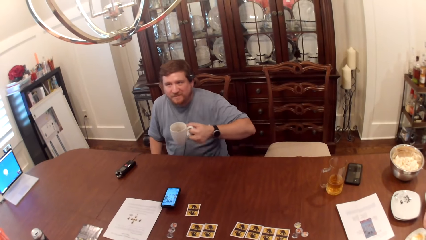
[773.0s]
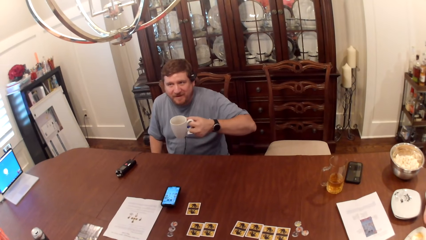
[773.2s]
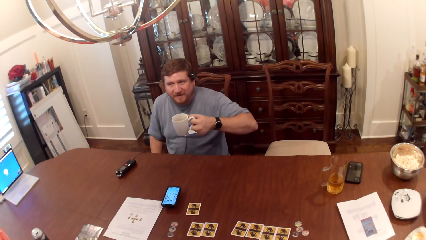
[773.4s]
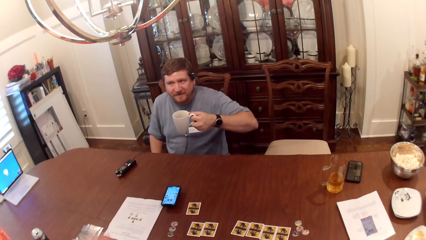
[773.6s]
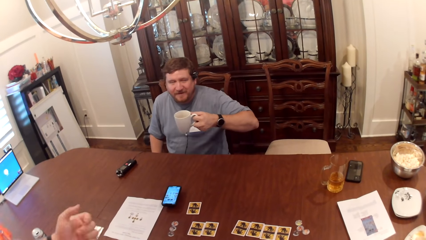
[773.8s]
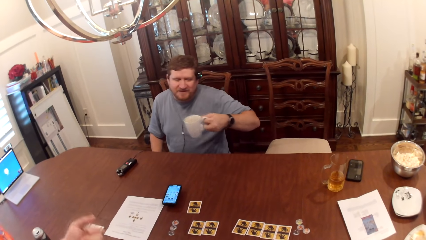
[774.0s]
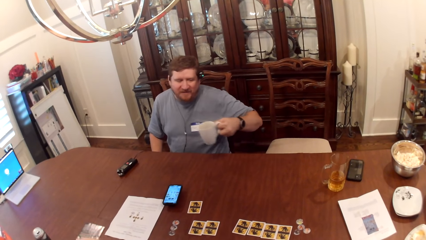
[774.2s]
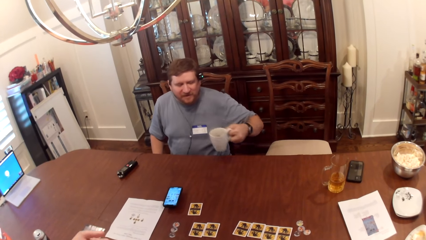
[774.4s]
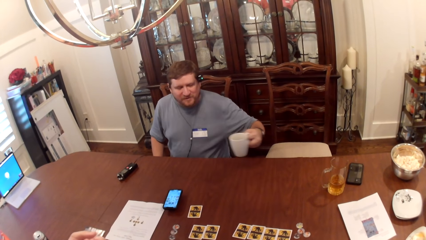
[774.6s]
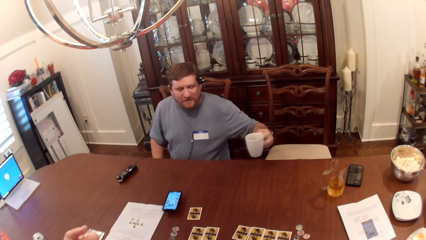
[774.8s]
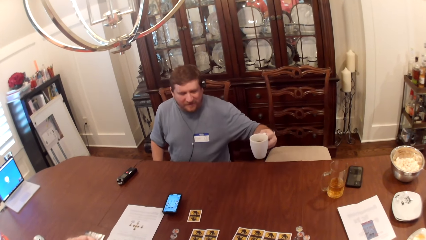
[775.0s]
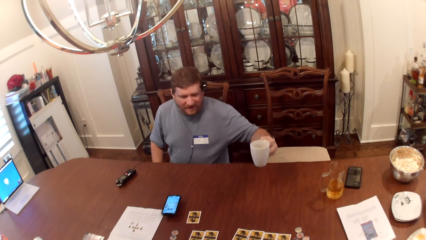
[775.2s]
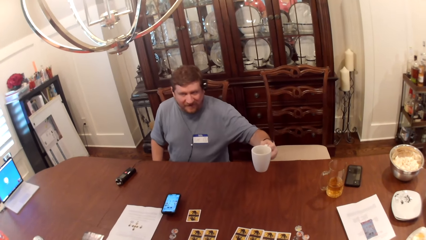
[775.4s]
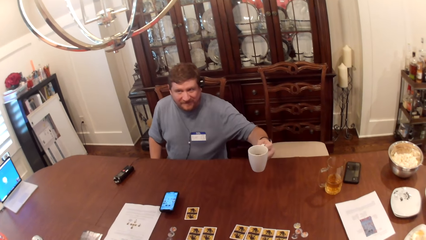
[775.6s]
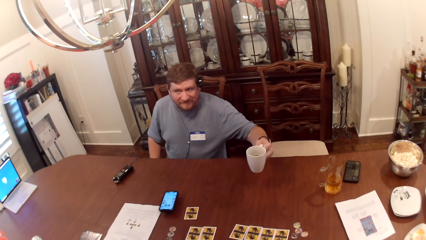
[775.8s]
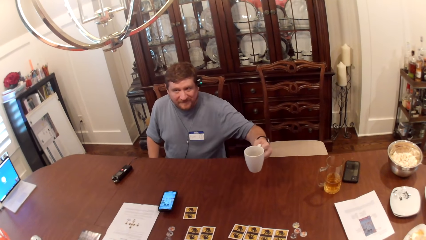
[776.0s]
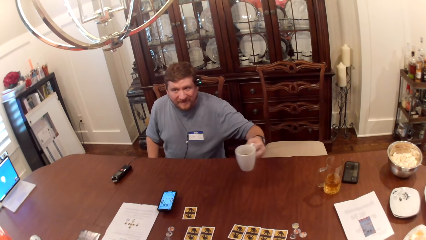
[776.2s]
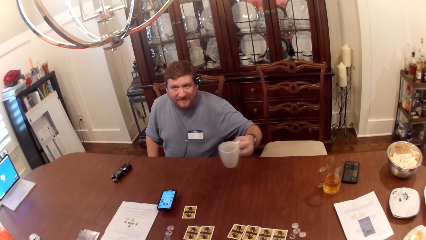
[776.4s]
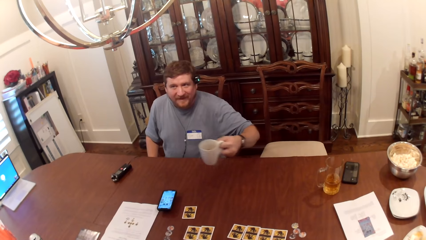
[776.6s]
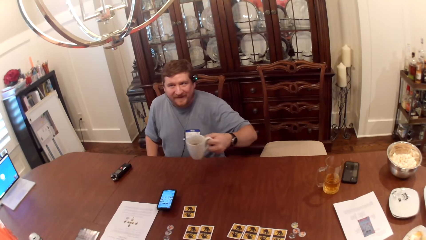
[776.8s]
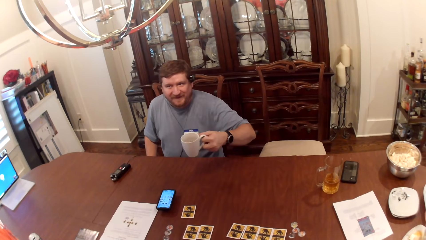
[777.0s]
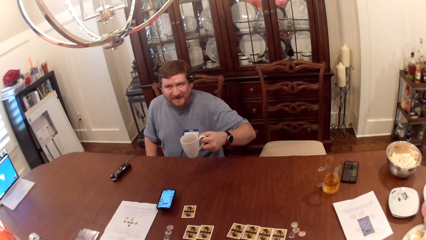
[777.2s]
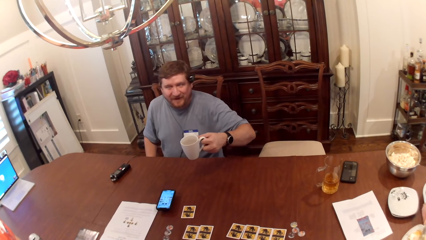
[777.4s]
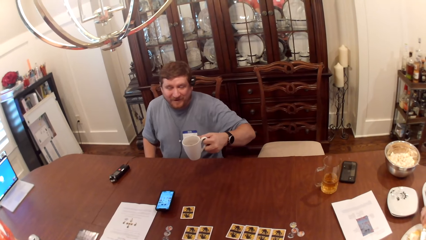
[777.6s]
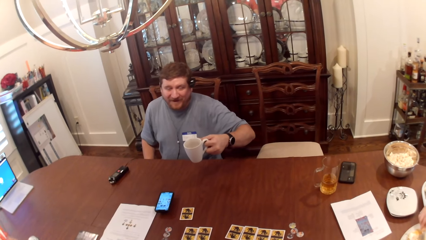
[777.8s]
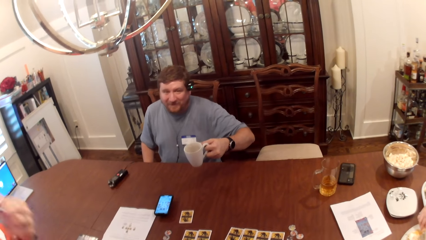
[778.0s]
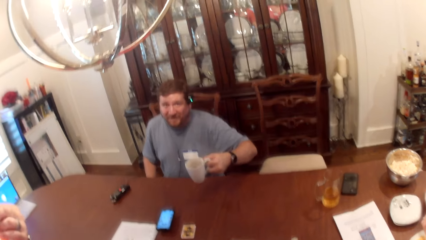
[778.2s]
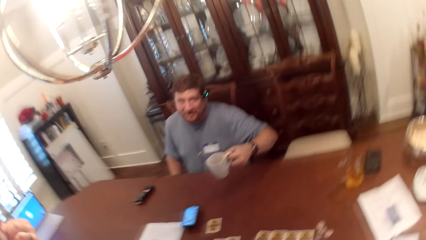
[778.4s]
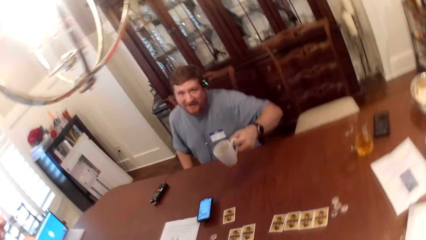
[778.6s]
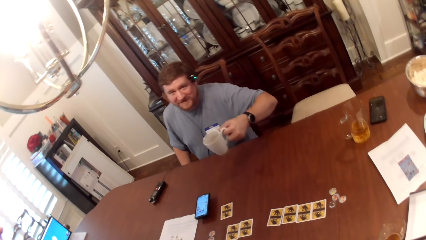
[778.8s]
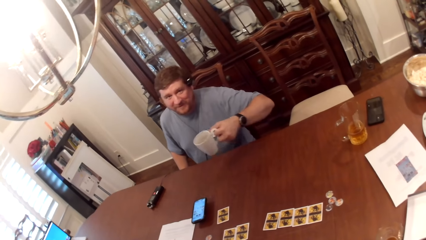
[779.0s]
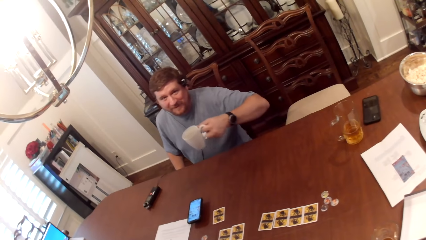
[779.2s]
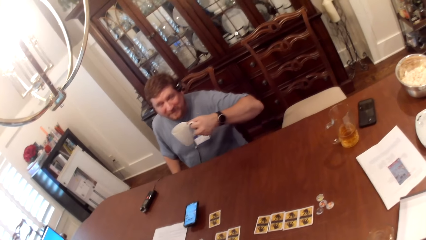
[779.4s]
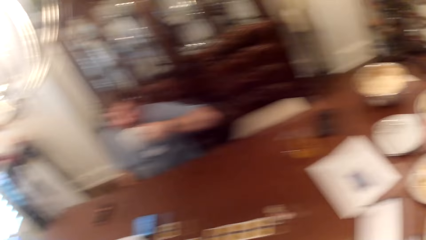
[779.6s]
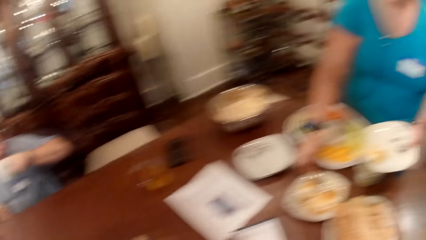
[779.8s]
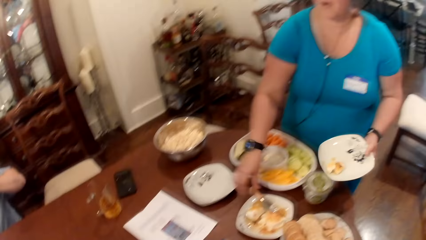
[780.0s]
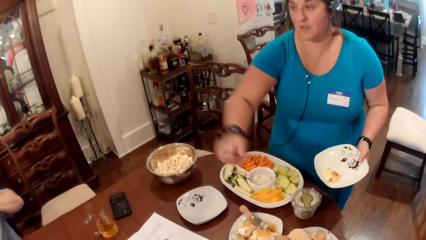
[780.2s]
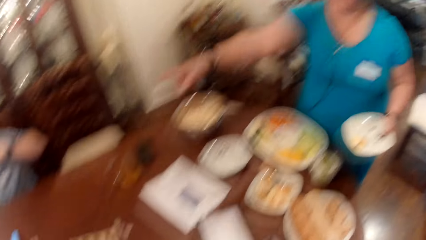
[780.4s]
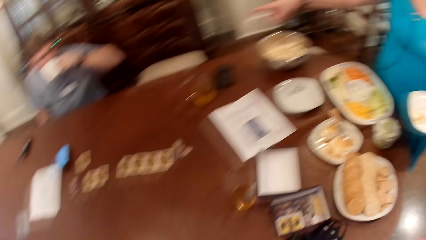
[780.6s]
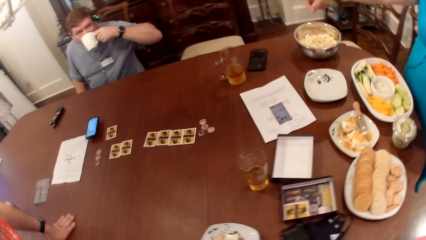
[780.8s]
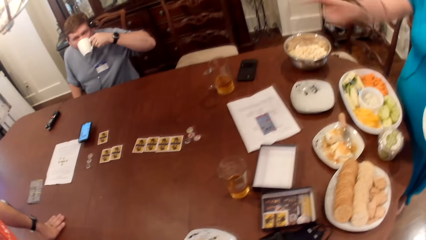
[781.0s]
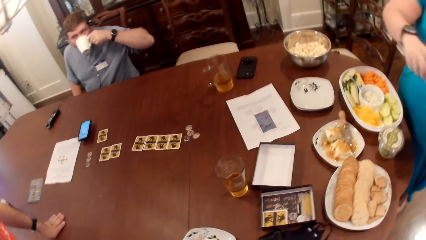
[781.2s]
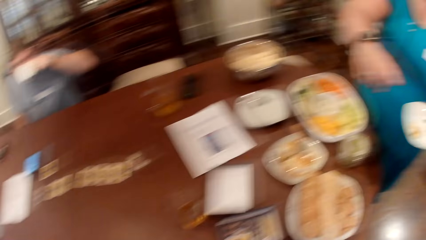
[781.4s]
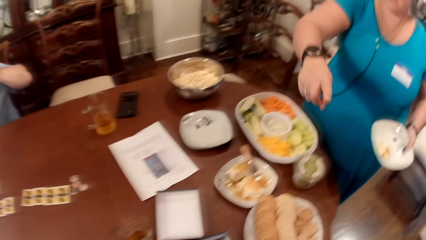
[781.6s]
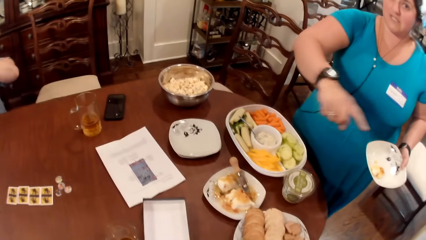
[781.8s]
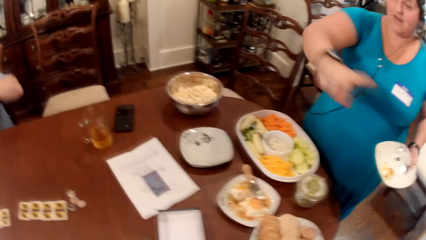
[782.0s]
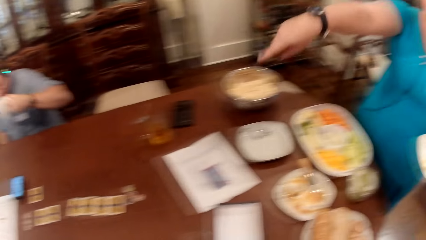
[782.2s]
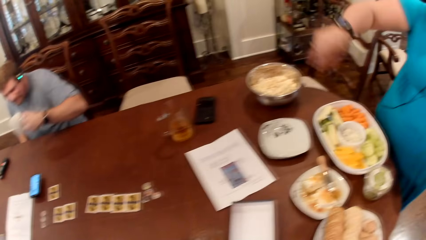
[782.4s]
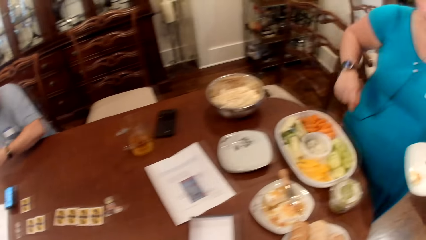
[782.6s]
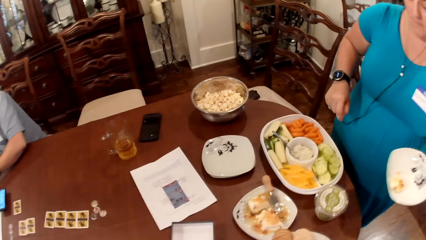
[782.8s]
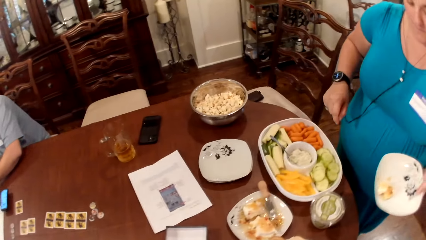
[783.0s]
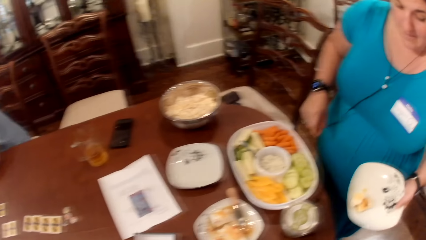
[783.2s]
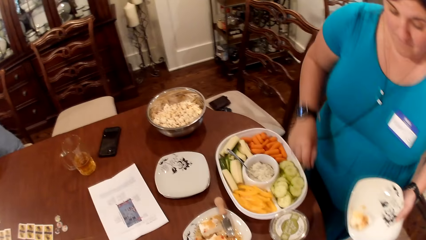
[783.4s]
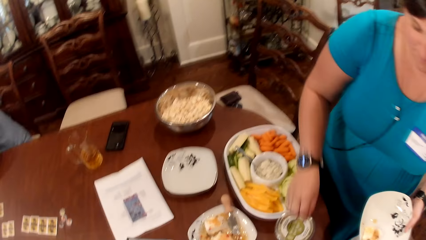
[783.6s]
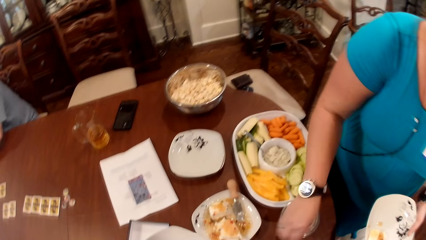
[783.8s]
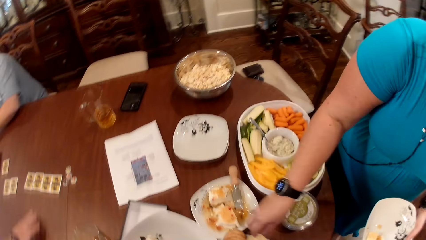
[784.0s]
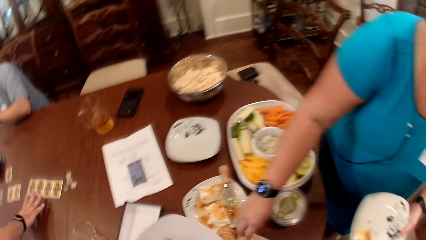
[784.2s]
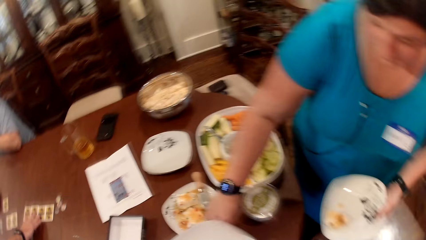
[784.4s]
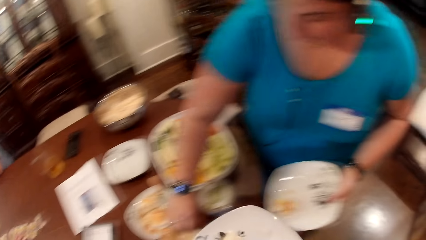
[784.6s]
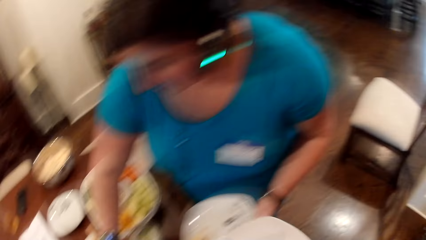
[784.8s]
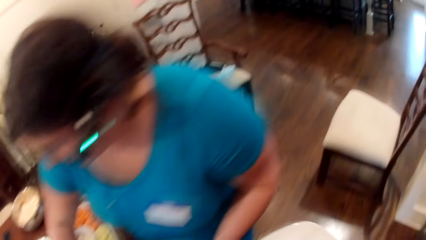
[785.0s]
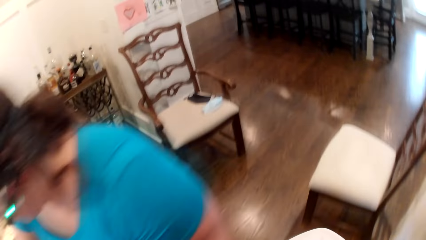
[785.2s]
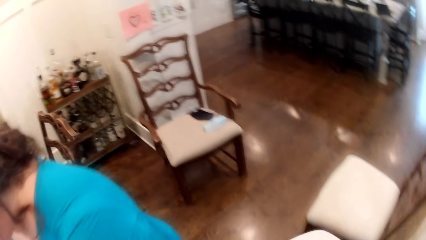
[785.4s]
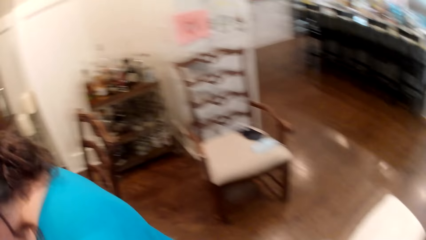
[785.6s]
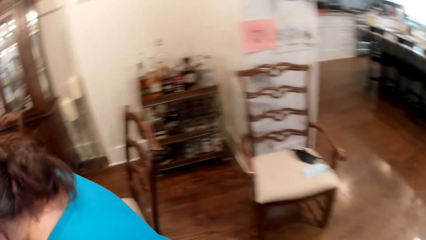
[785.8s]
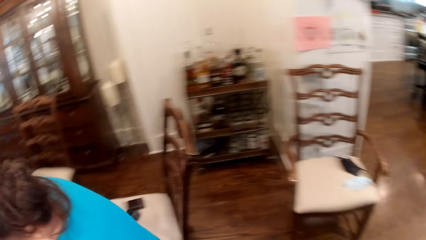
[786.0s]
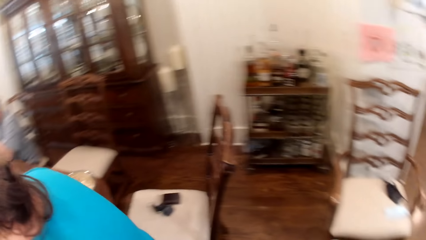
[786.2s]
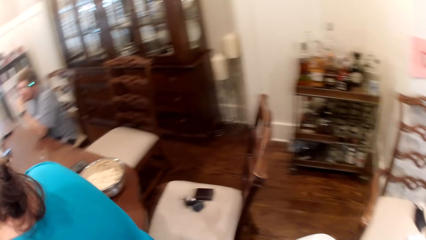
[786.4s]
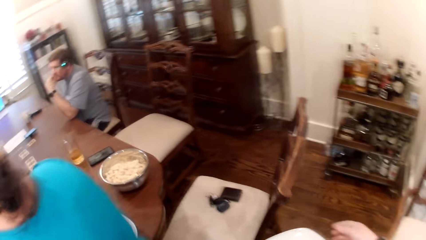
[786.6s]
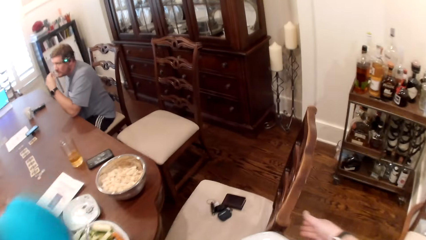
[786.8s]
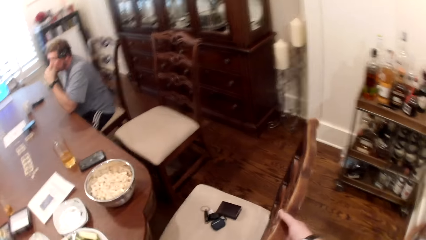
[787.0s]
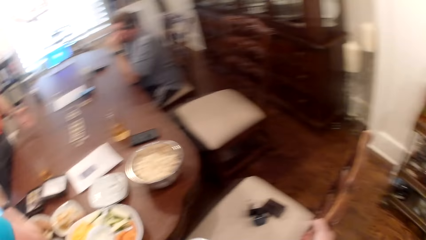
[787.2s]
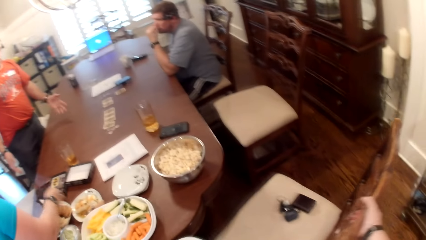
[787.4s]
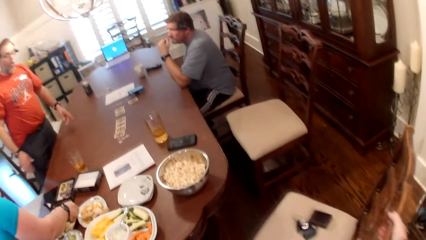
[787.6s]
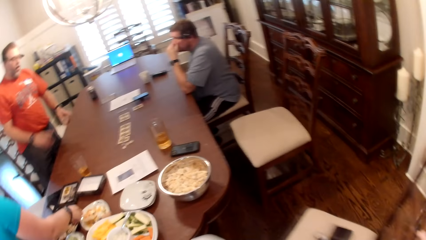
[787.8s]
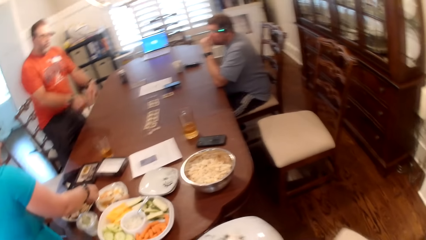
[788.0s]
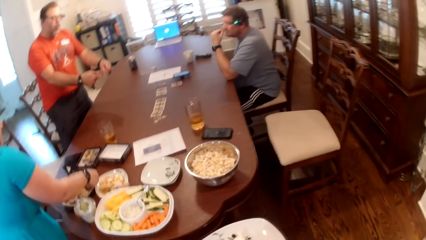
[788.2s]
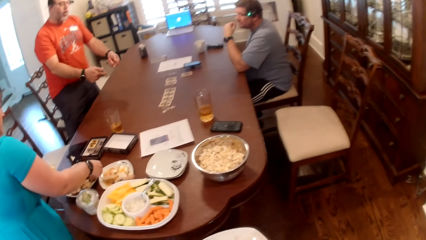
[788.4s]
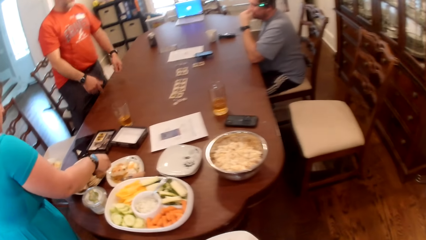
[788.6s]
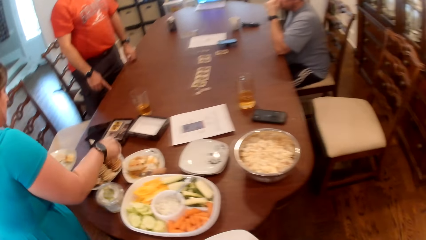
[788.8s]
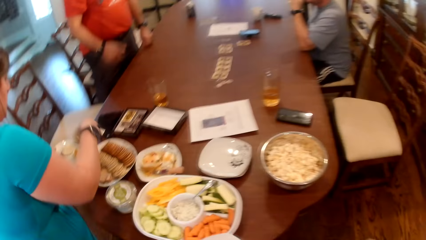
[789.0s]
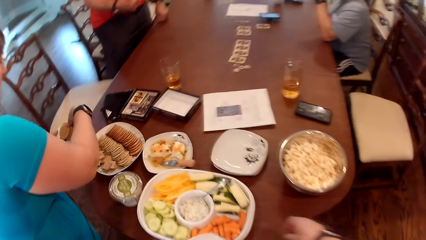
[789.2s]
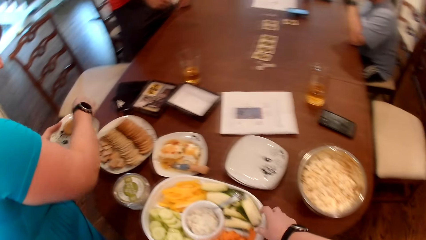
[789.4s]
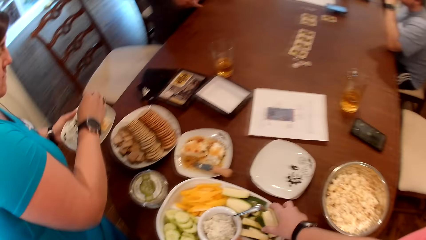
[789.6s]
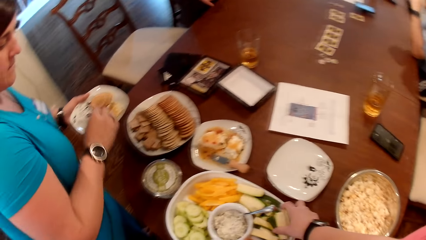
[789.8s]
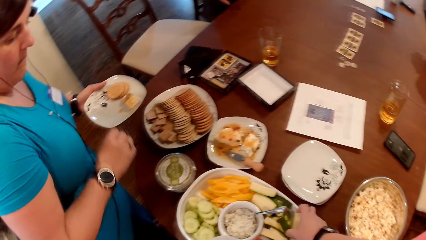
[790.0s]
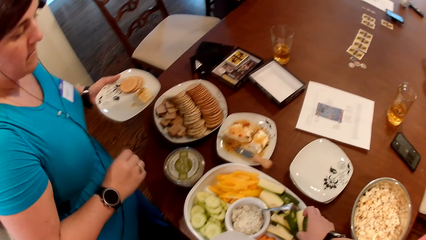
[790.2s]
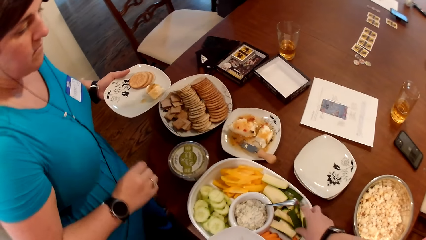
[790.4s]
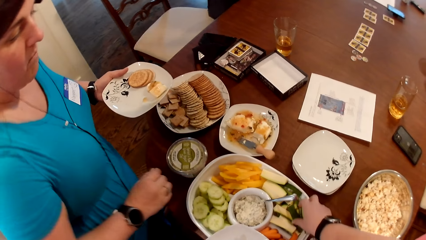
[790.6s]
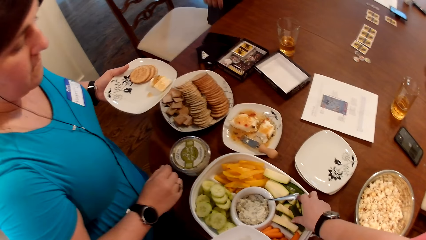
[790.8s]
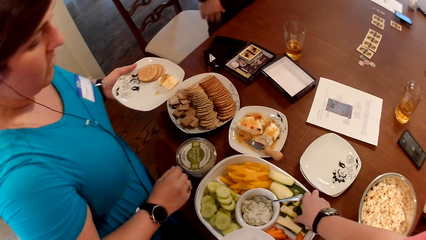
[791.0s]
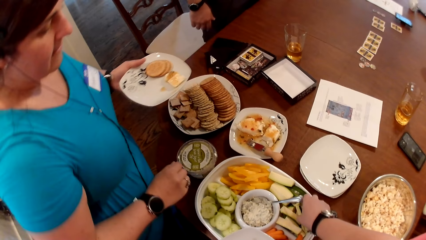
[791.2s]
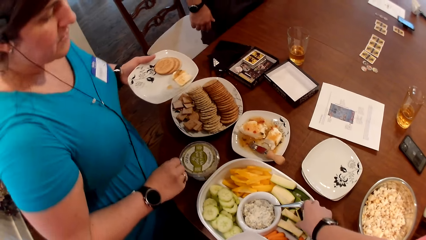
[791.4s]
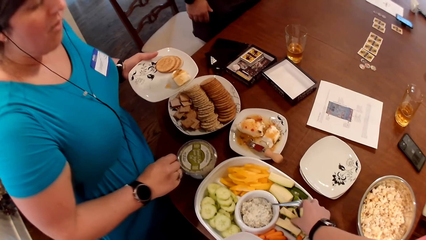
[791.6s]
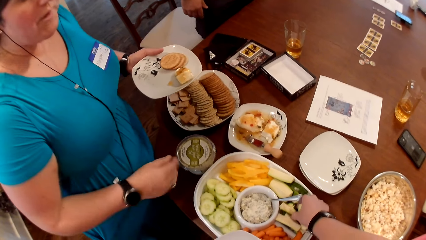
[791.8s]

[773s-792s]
A woman converses with a man. The woman gesticulates with her right hand. Another man drinks the tea. The other man drops the cup of coffee in his left hand on the table. The first man converses with the woman. The woman picks biscuits from a plate on the table with her right hand. The camera wearer picks up the plate on the table with her left hand. She walks to the other side of the table. She adjusts a chair with her right hand. The woman puts the biscuits in the plate in her left hand. The camera wearer picks cucumber from a plate on the table with her right hand. The woman converses with the camera wearer.
